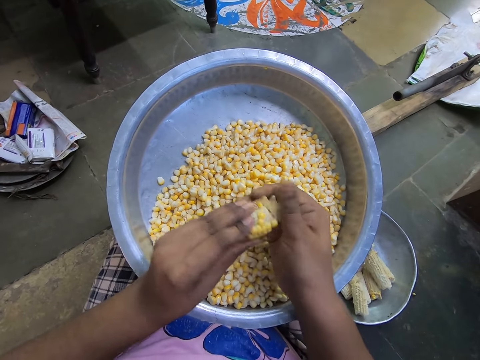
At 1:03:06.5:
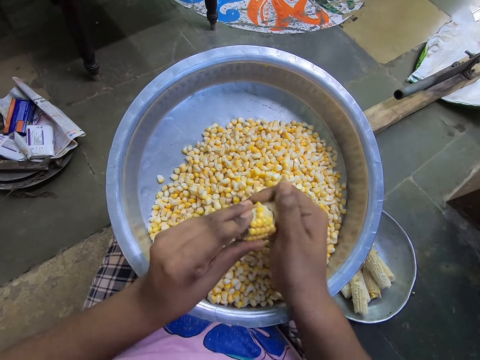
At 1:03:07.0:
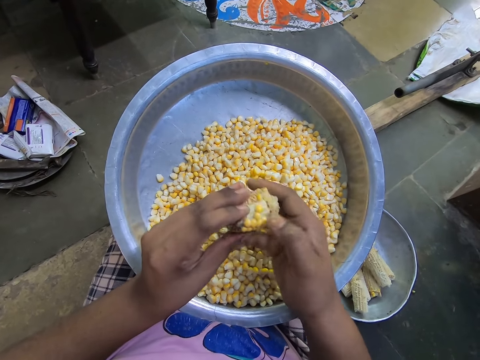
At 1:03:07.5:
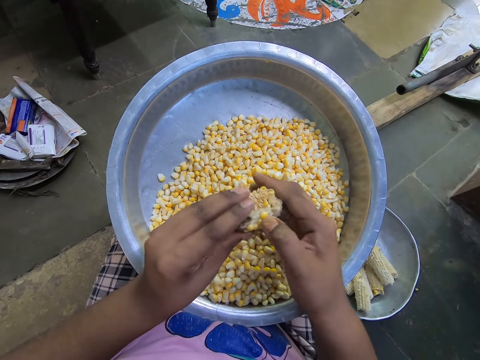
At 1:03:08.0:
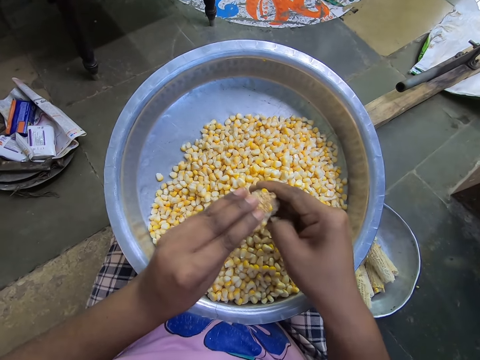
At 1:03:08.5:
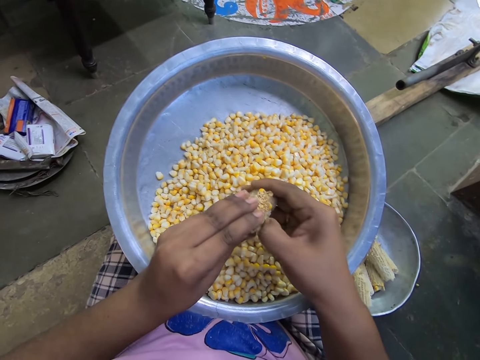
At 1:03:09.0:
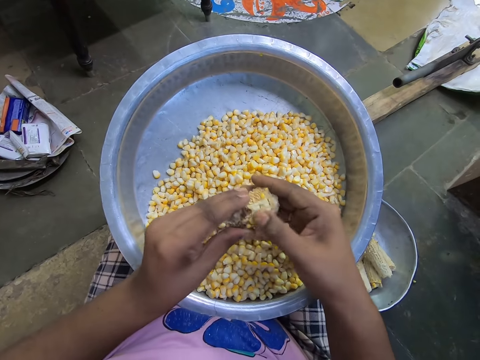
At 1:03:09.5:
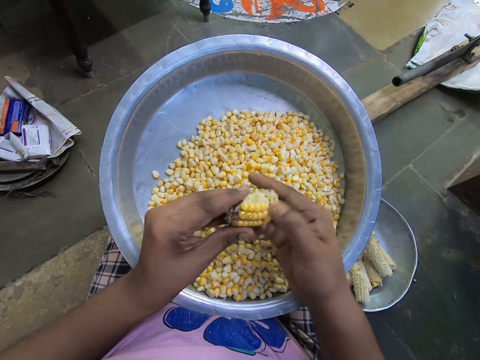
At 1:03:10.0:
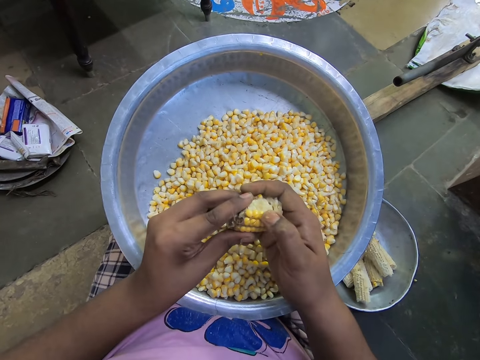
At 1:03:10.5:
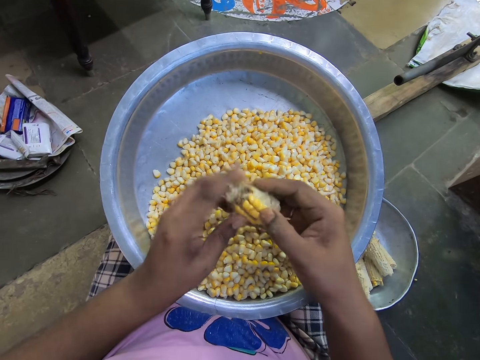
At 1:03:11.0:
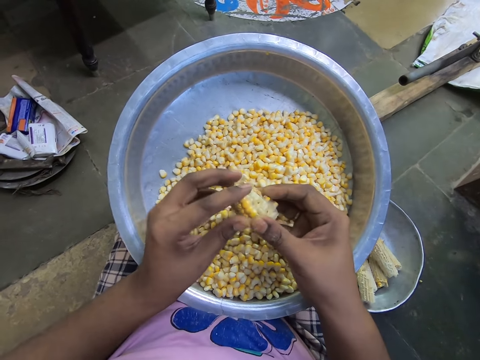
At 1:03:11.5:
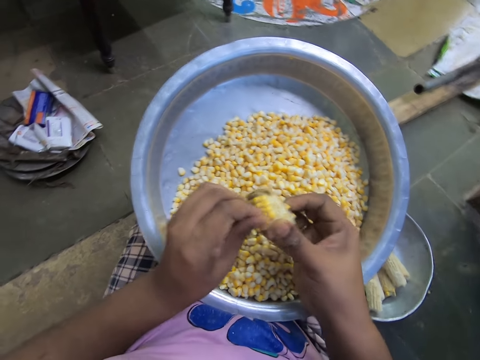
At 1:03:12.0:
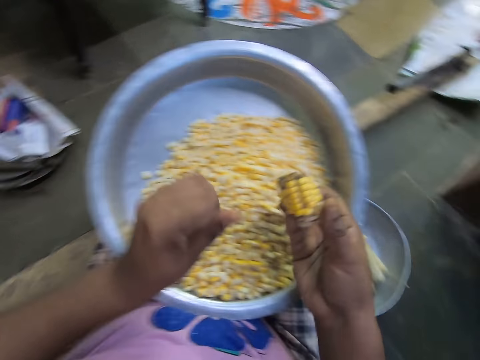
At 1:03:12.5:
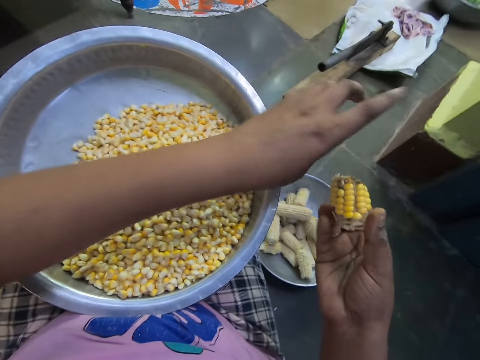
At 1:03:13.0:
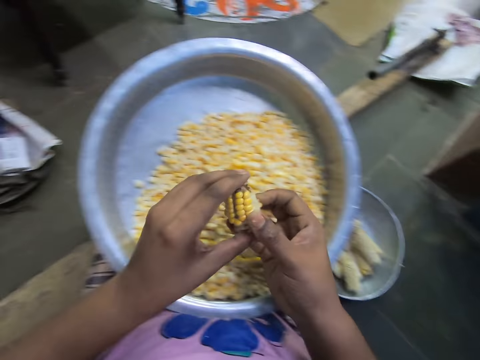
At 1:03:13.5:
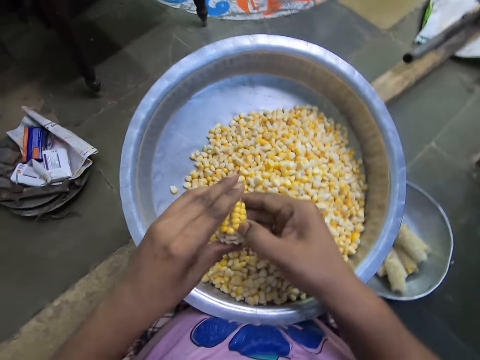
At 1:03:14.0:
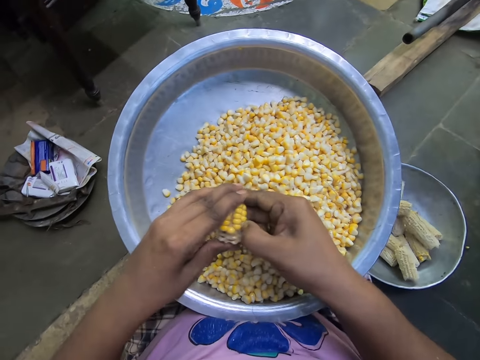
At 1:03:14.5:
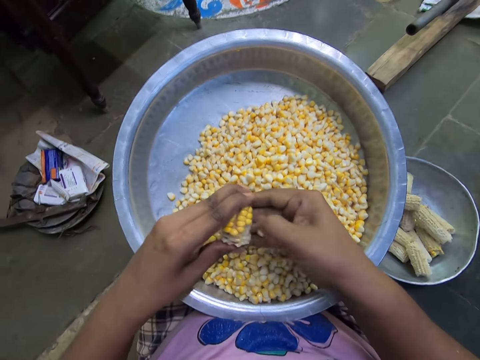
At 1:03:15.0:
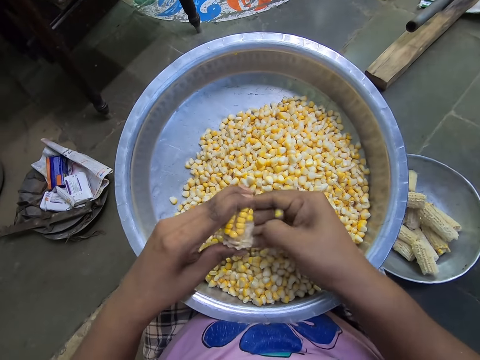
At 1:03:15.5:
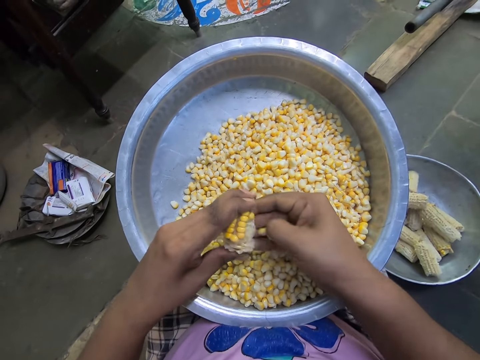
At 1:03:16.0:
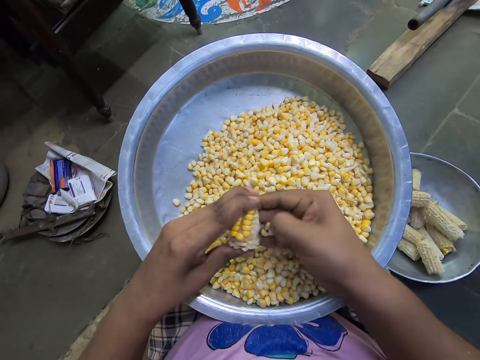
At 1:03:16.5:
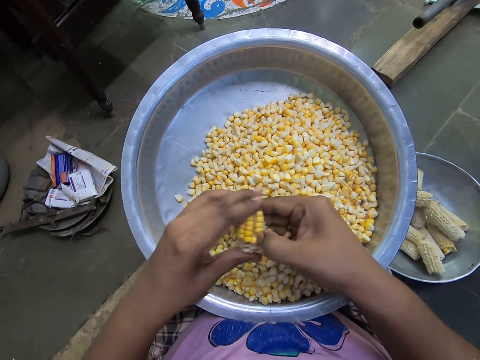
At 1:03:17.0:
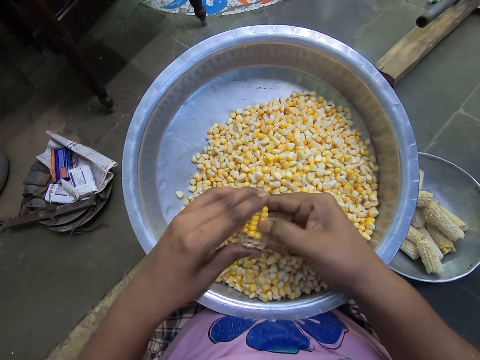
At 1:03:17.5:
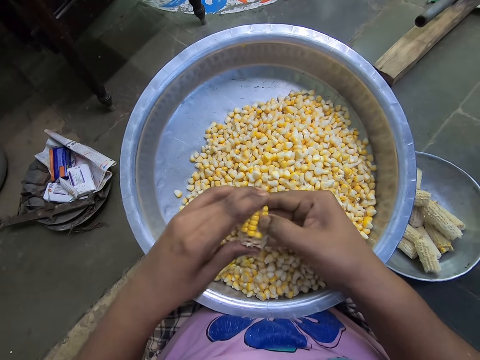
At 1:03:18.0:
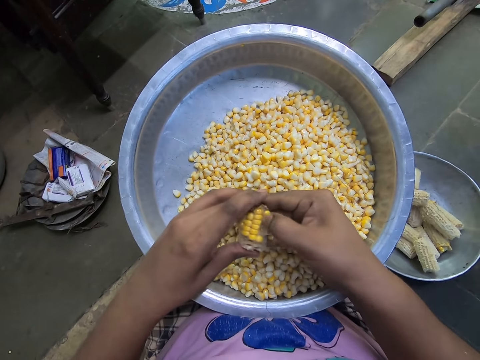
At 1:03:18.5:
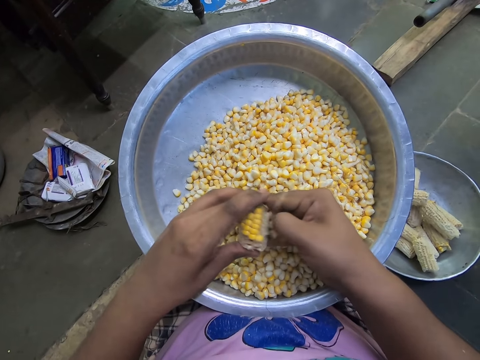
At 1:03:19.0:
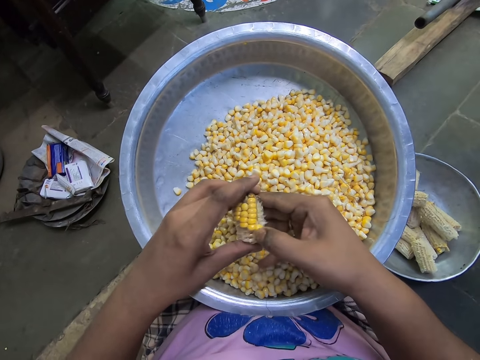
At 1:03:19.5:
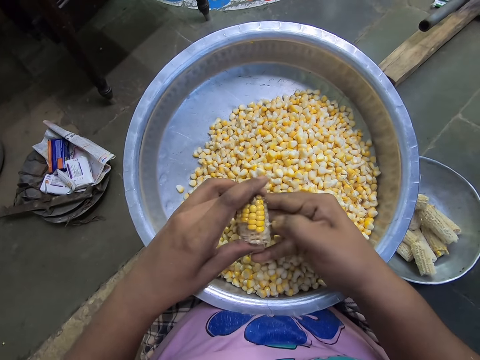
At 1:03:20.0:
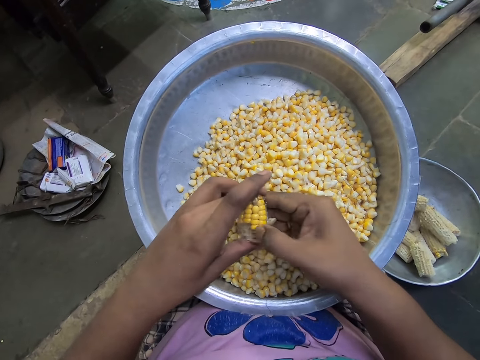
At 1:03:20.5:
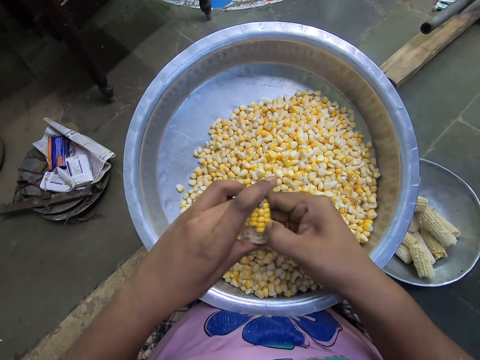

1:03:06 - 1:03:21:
The camera wearer removes a corn silk from the corn in her right hand with her left hand. She throws the corn silk on the floor with her left hand. She passes the corn to her left hand. She peels some seeds of the corn in her left hand with her right hand into the basin on her legs.

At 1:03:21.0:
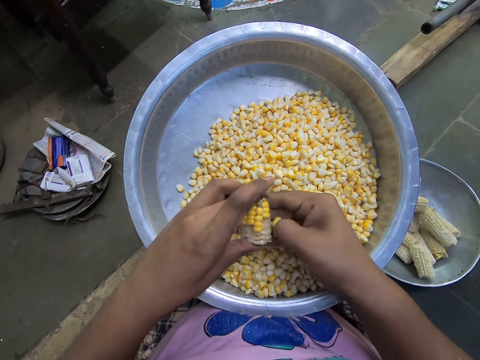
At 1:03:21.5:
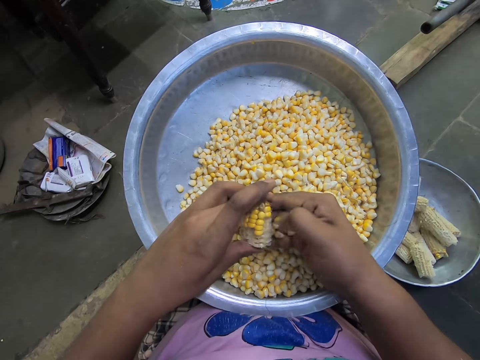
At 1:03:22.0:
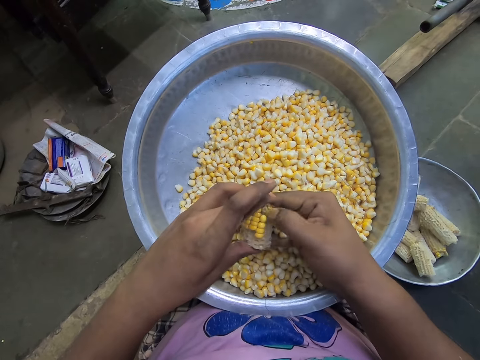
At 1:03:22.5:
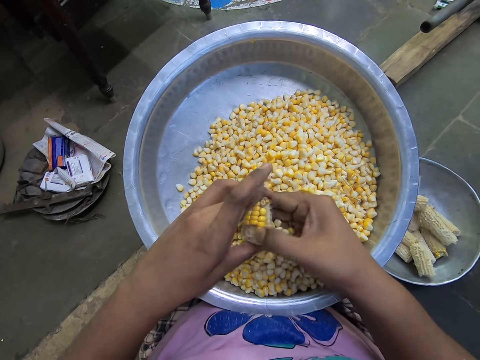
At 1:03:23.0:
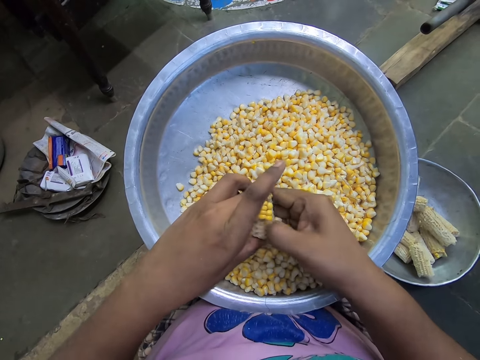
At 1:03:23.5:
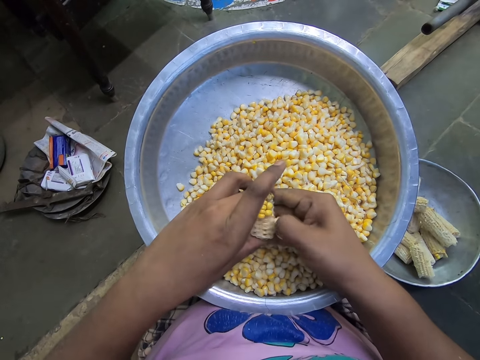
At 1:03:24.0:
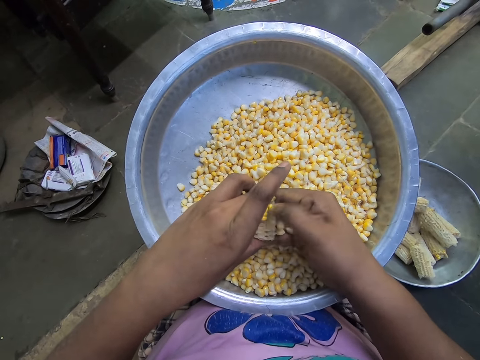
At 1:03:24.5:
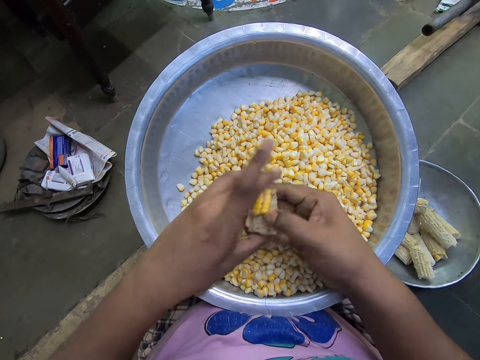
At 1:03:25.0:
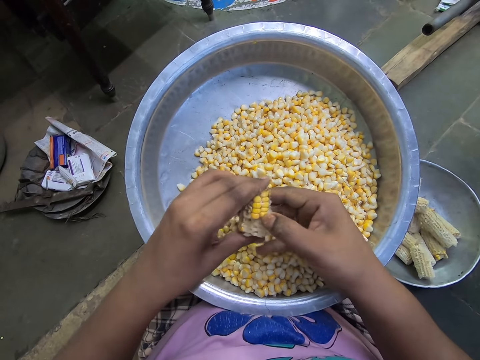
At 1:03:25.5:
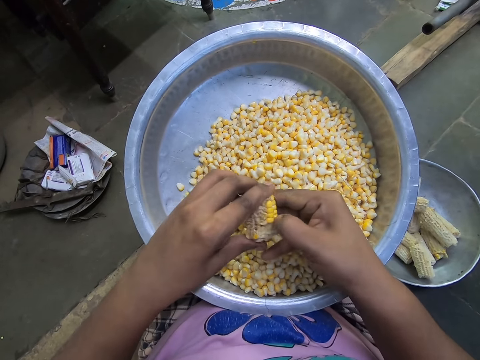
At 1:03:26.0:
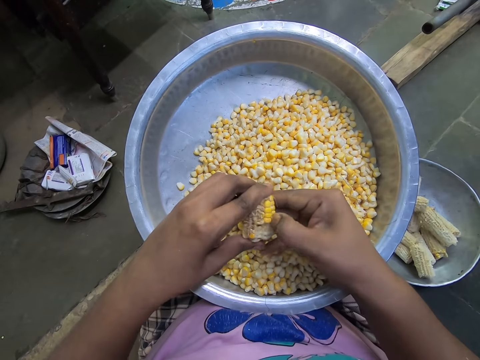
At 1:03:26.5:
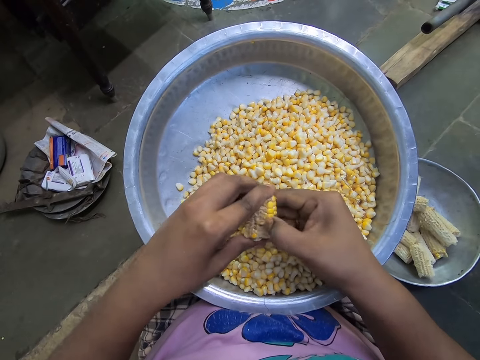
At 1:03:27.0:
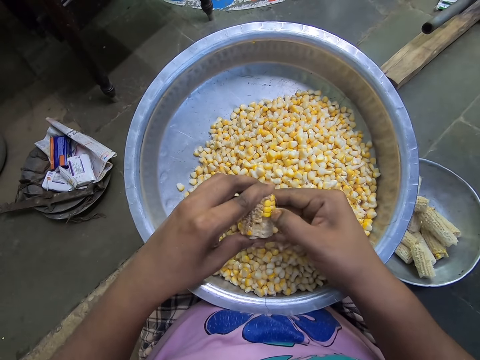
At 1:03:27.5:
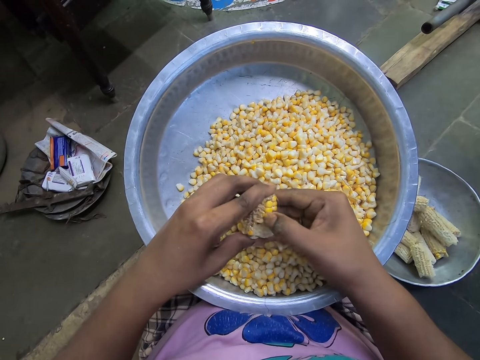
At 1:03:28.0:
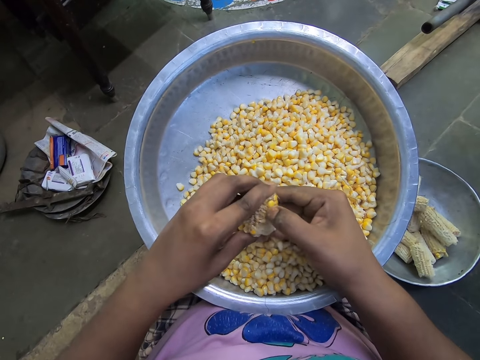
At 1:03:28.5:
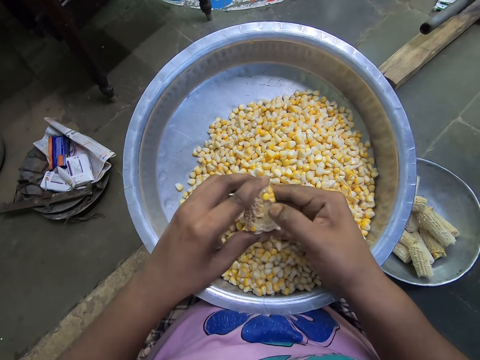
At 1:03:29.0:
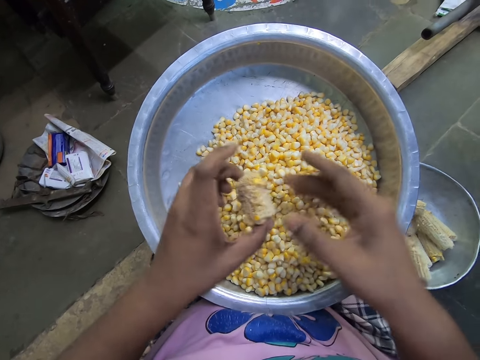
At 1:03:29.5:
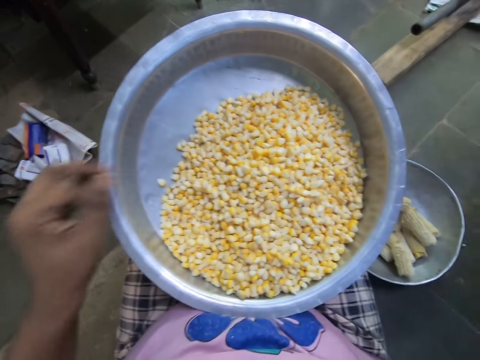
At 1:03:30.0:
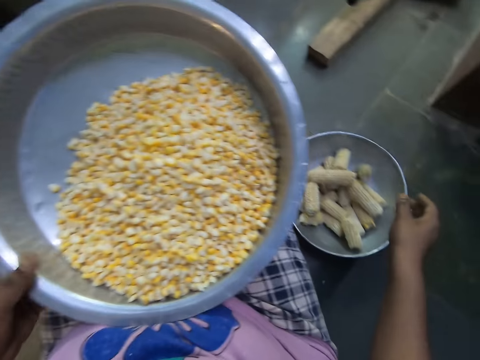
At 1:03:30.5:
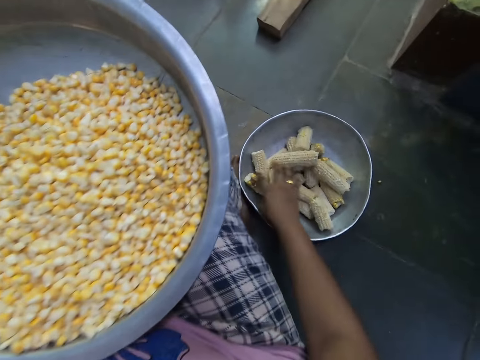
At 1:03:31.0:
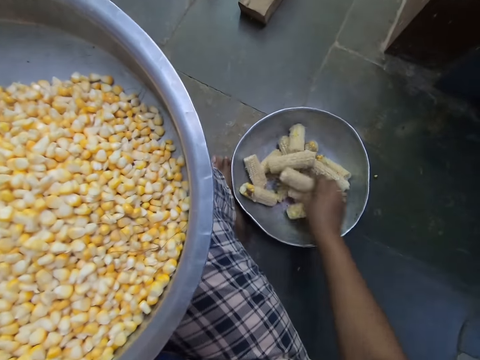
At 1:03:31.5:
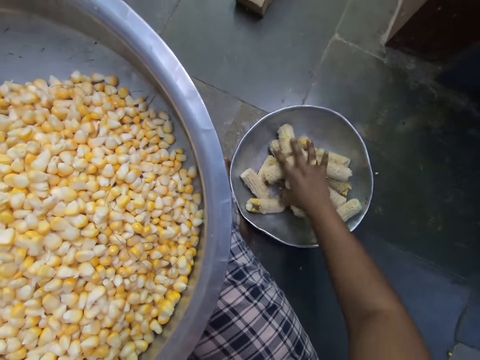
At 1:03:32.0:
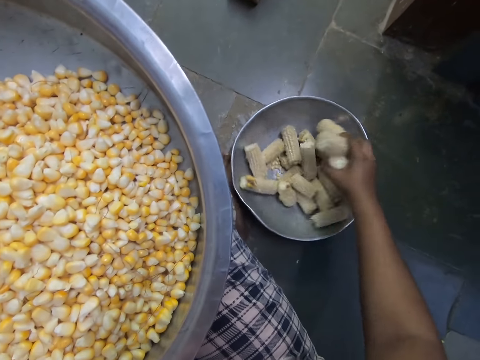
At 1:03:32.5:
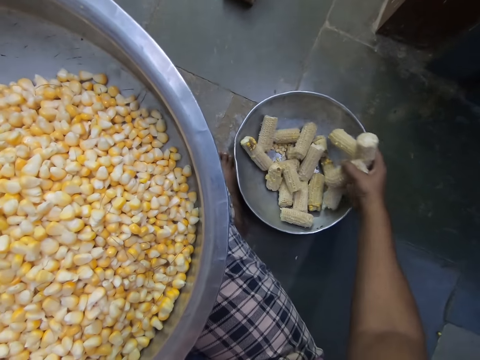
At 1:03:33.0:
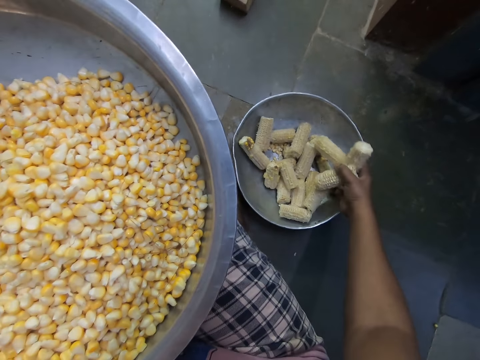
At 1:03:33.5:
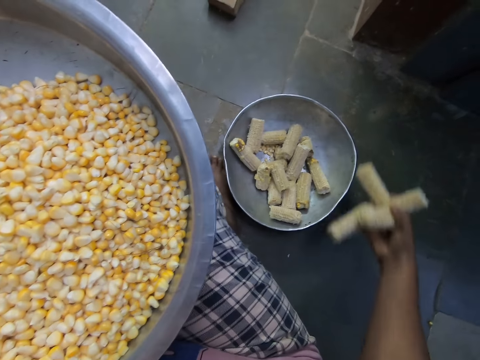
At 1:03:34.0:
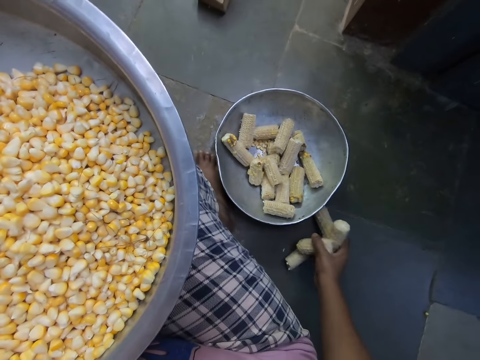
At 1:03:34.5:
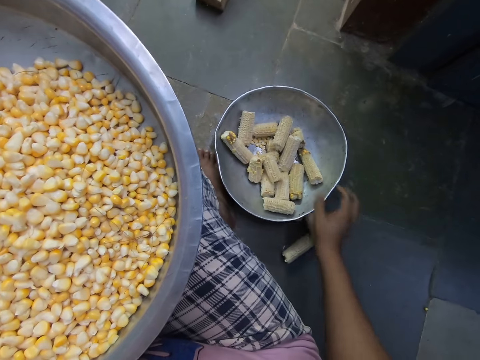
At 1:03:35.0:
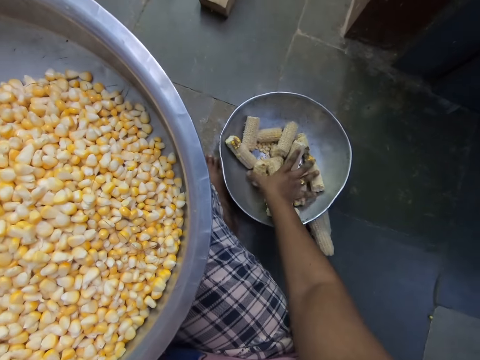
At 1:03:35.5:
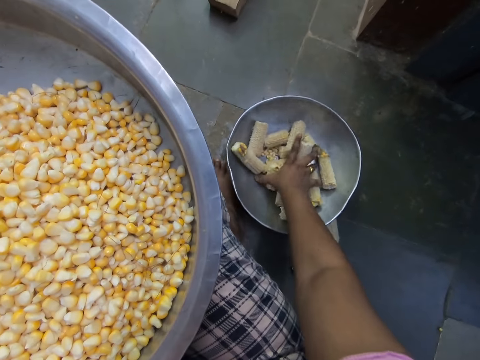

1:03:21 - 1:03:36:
The camera wearer drops the cob into a bowl on the ground with her right hand. She holds the bowl with her left hand. She sorts through the cobs in the bowl on the ground with her right hand. She drops the cobs on the floor with her right hand.
